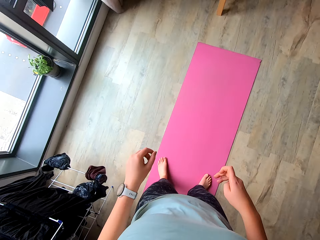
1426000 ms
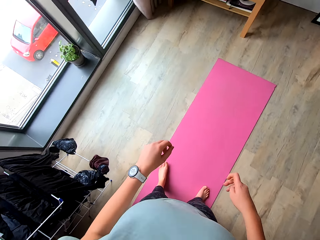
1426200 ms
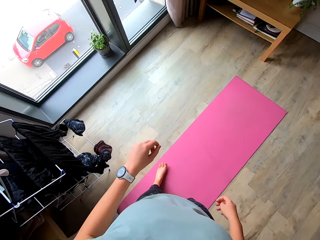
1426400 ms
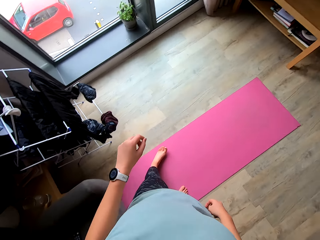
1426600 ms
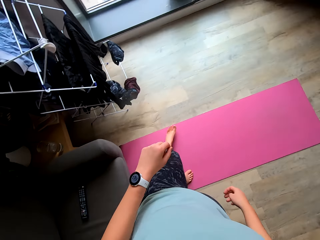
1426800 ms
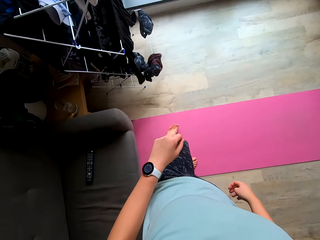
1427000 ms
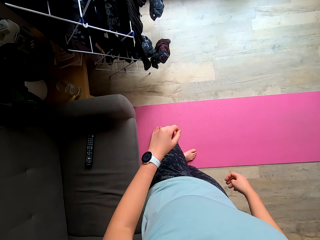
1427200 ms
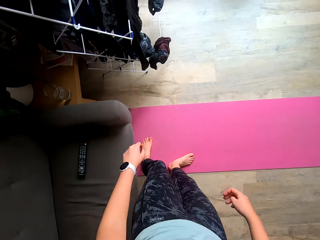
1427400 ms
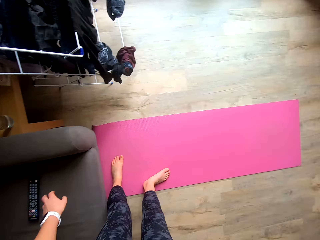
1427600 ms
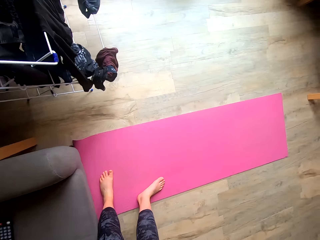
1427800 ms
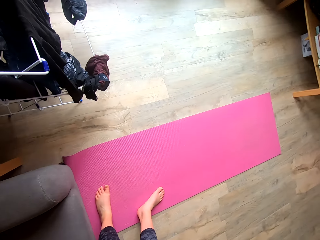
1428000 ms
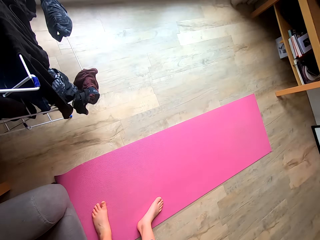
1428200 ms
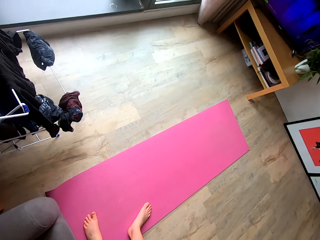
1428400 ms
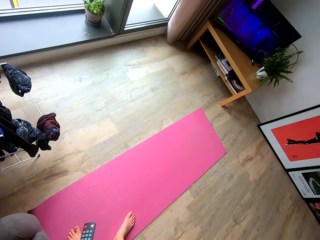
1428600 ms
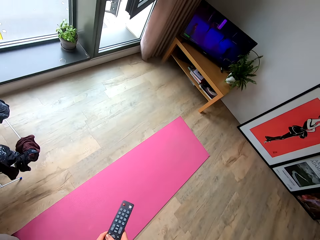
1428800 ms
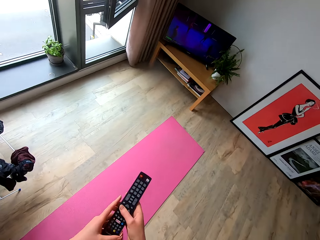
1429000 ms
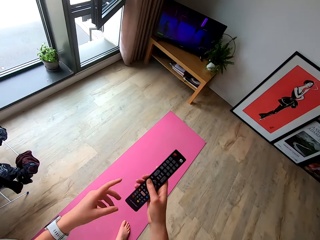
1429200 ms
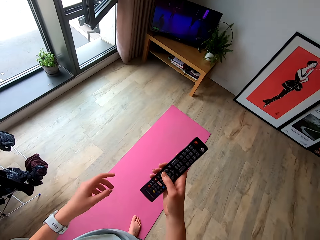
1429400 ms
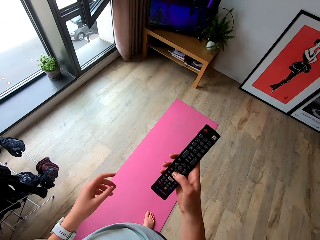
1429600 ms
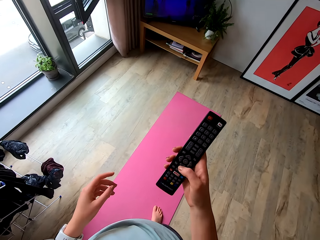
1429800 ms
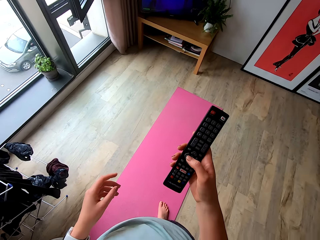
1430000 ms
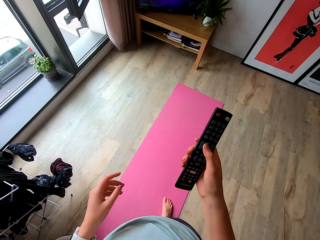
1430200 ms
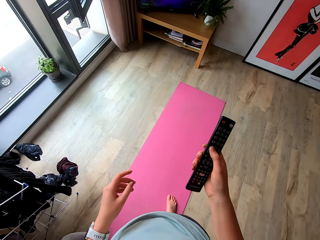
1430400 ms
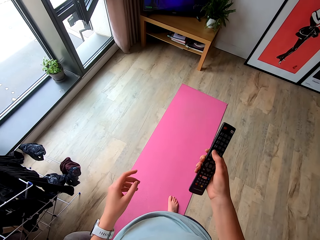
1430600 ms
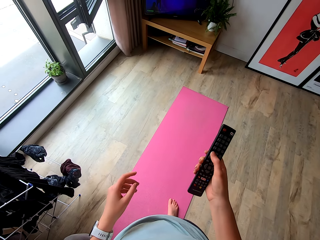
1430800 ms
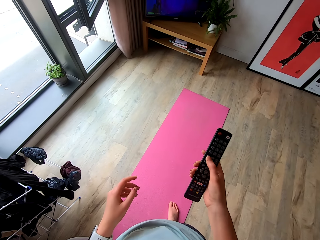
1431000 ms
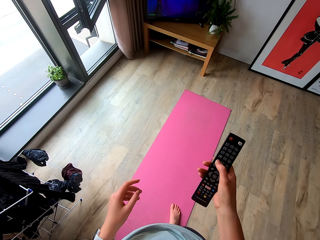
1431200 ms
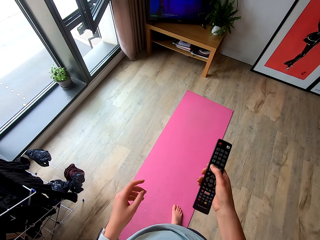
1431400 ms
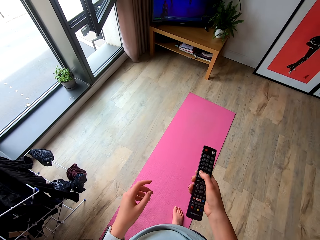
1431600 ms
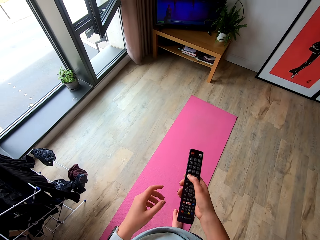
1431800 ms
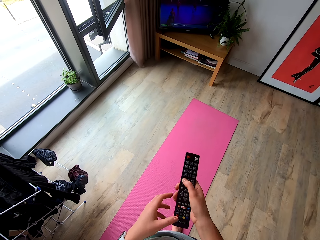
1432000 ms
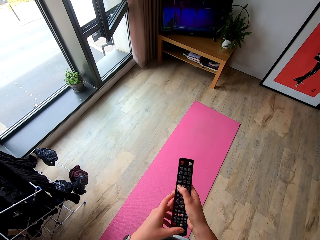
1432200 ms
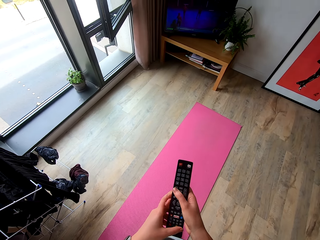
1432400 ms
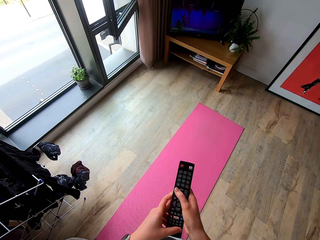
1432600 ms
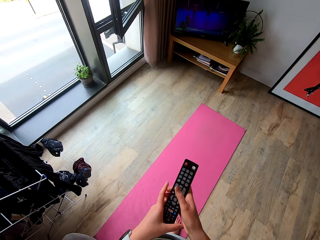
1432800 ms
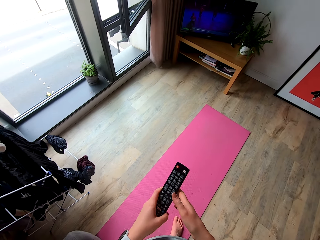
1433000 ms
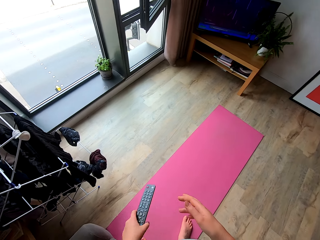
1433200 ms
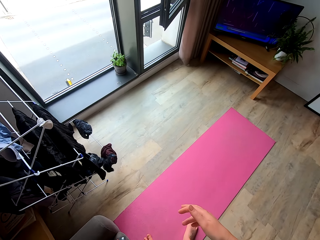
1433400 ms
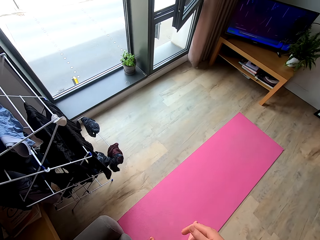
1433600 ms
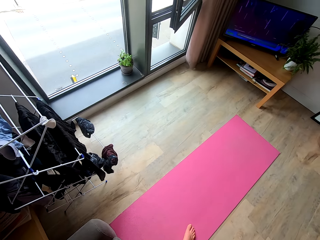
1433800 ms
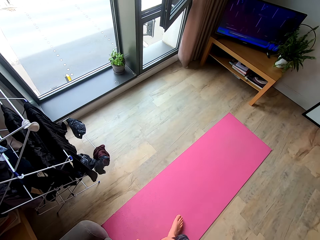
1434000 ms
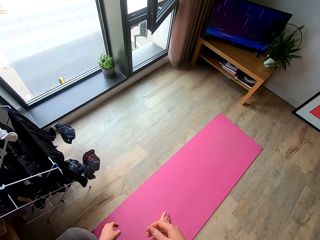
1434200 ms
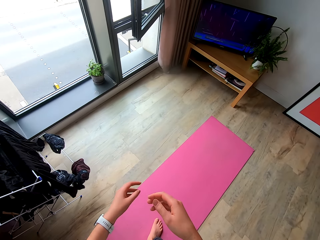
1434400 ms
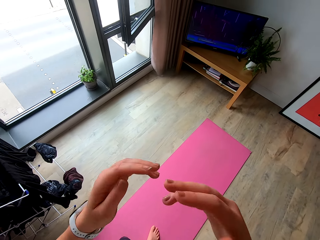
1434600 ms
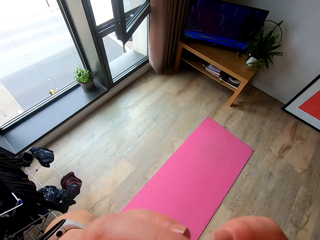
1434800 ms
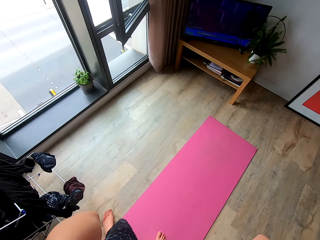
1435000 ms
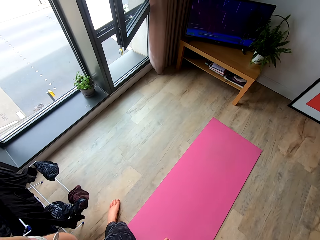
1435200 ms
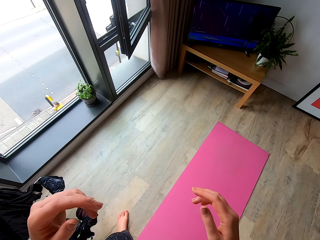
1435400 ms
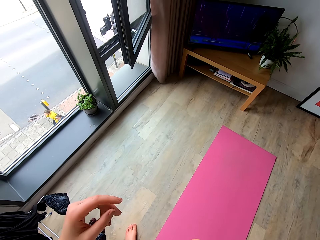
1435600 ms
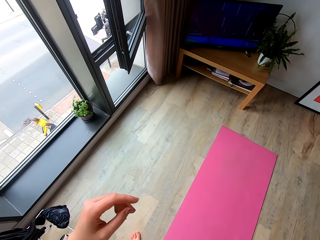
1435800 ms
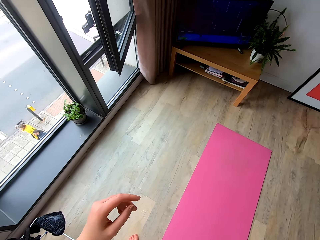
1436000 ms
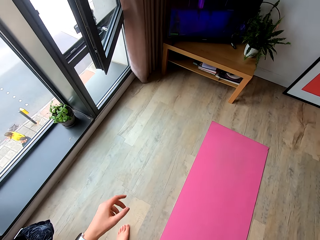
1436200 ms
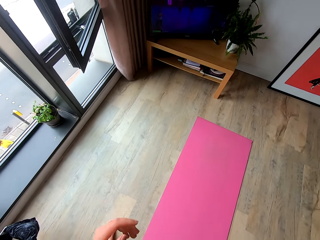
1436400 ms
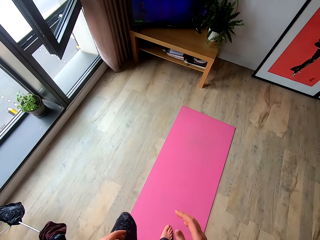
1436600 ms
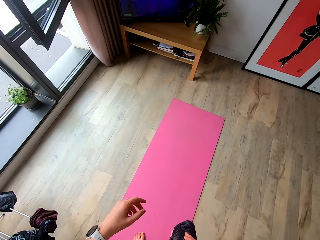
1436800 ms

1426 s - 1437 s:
The camera wearer pauses. She picks up the remote. She controls the television with the remote. She works out in the room. She puts the remote on the table. She touches the camera with her hands.

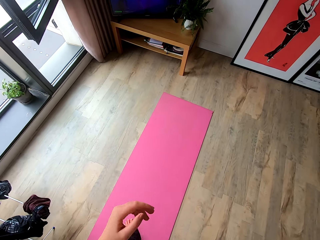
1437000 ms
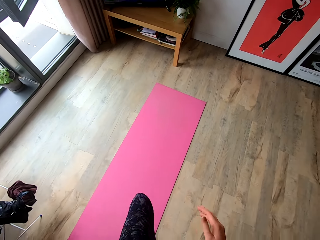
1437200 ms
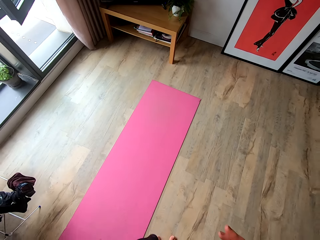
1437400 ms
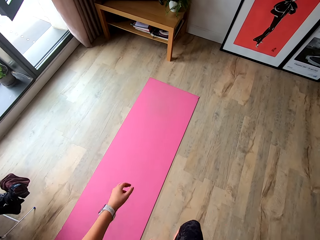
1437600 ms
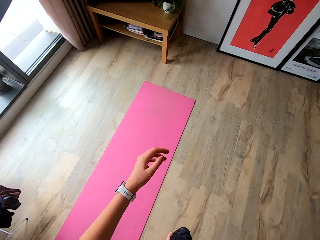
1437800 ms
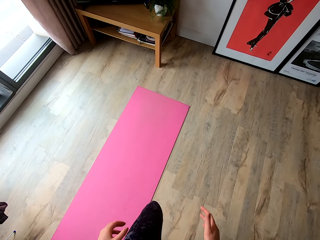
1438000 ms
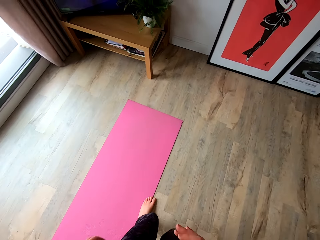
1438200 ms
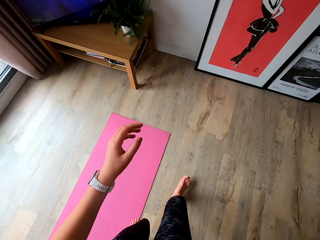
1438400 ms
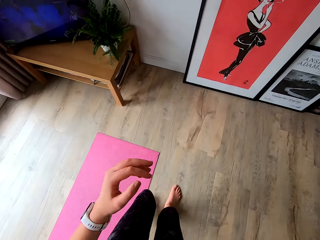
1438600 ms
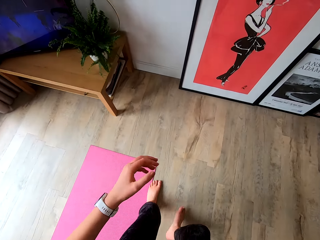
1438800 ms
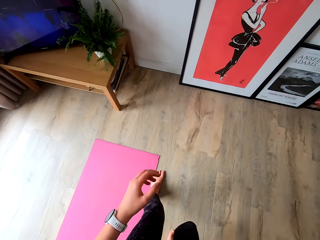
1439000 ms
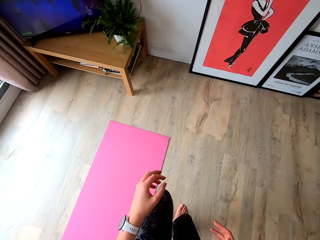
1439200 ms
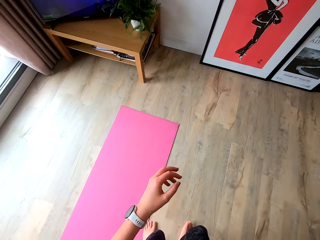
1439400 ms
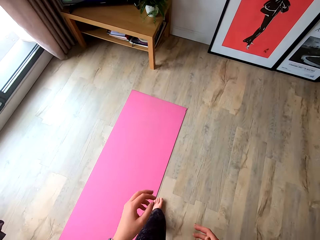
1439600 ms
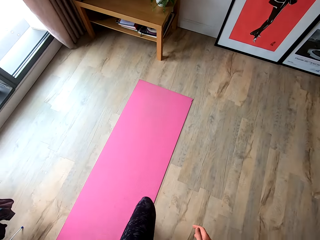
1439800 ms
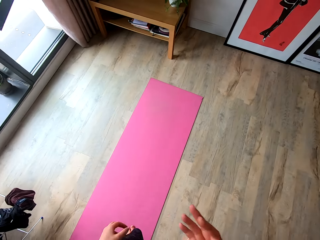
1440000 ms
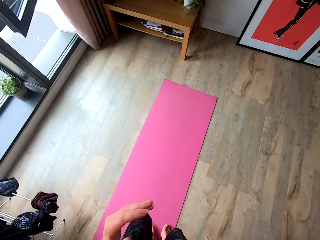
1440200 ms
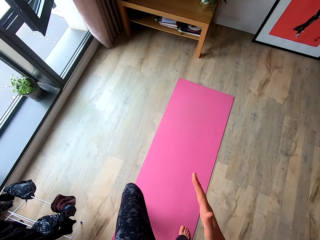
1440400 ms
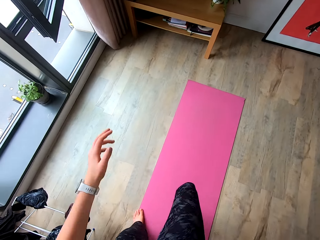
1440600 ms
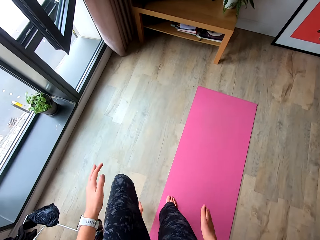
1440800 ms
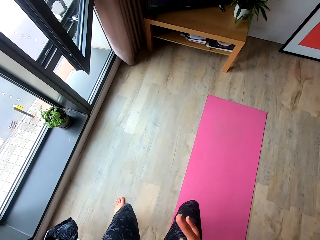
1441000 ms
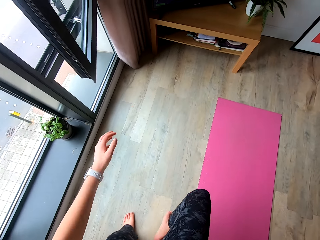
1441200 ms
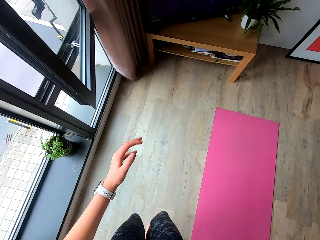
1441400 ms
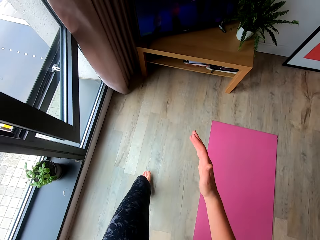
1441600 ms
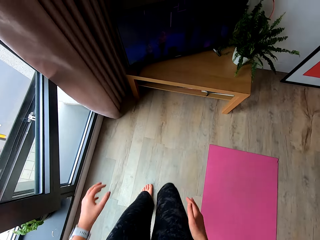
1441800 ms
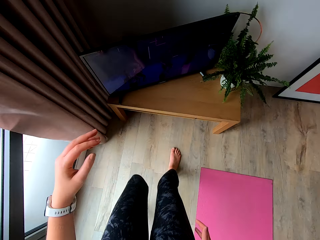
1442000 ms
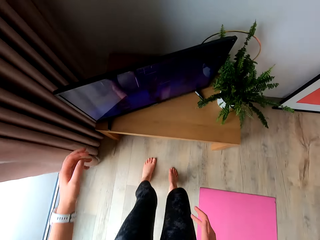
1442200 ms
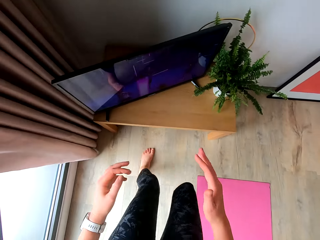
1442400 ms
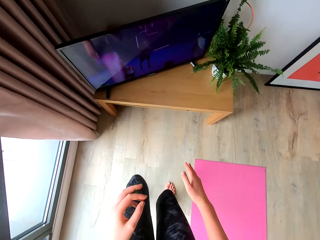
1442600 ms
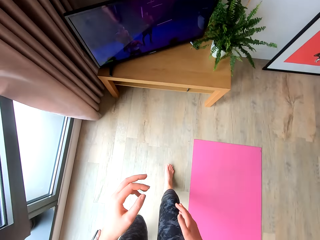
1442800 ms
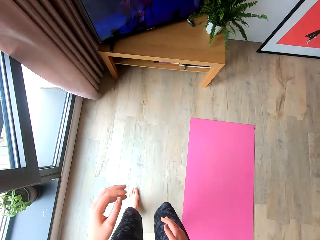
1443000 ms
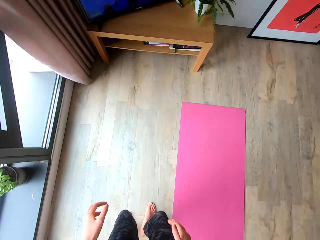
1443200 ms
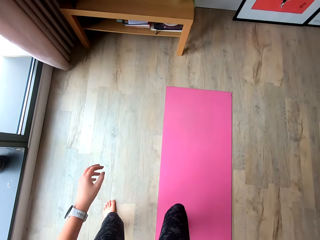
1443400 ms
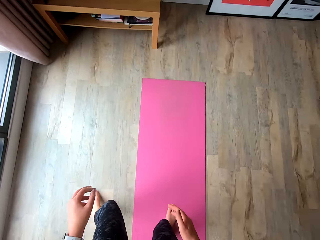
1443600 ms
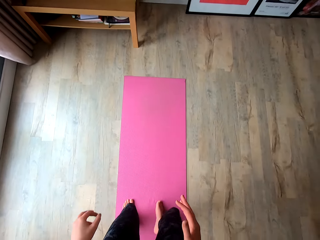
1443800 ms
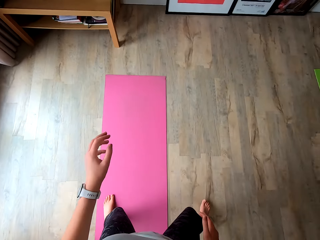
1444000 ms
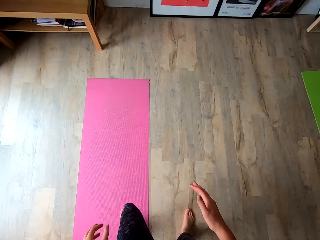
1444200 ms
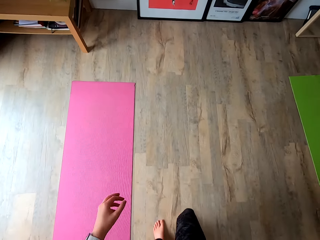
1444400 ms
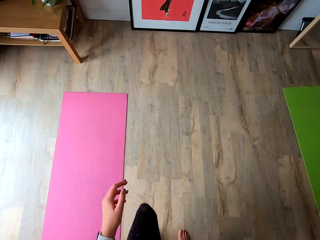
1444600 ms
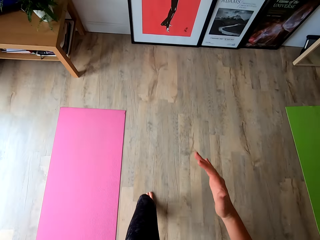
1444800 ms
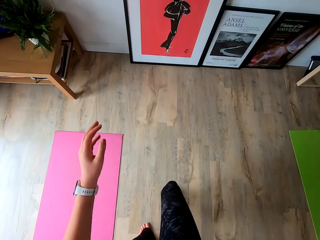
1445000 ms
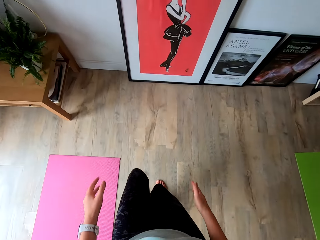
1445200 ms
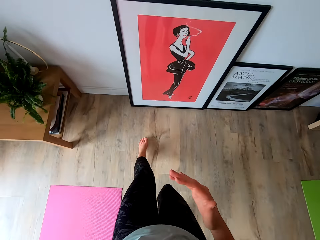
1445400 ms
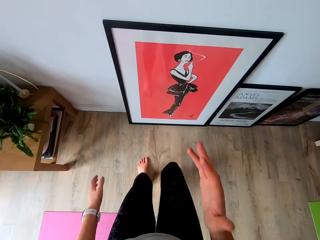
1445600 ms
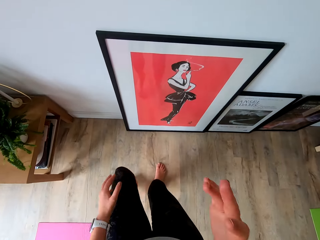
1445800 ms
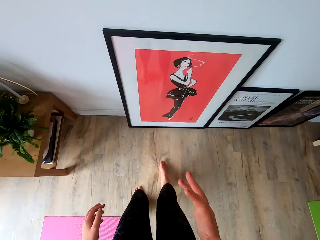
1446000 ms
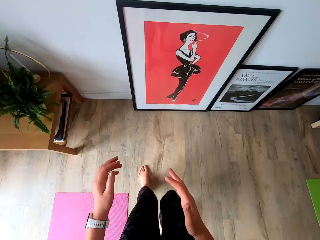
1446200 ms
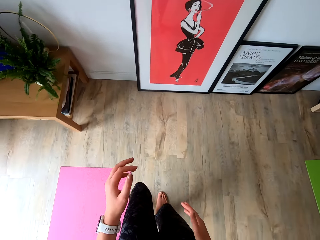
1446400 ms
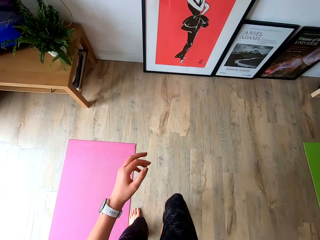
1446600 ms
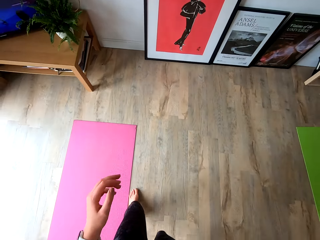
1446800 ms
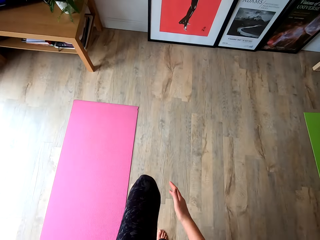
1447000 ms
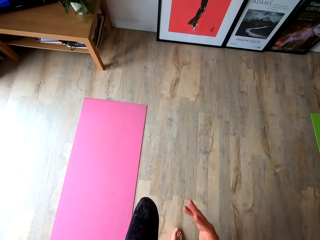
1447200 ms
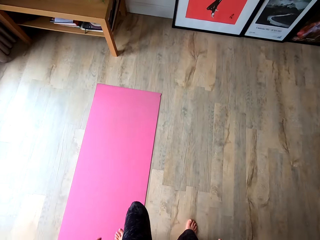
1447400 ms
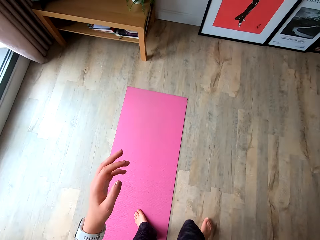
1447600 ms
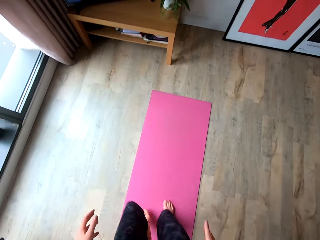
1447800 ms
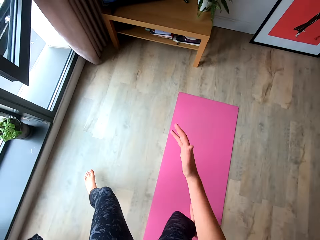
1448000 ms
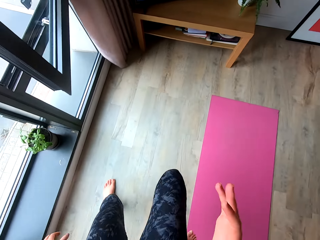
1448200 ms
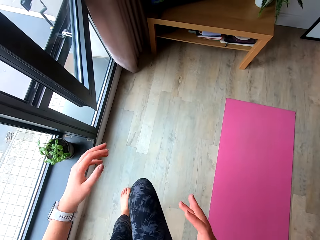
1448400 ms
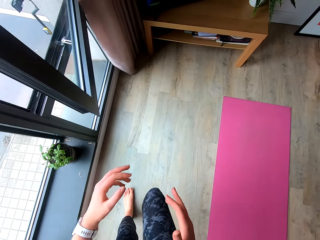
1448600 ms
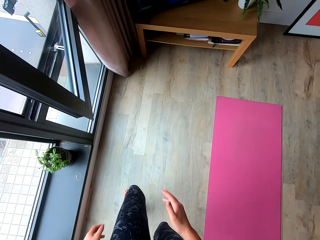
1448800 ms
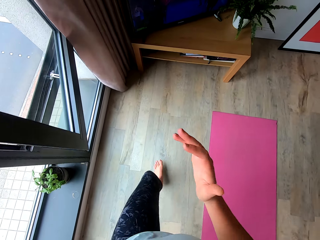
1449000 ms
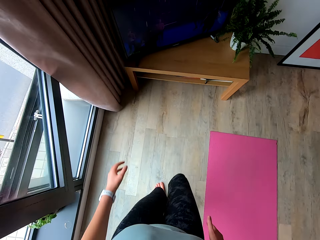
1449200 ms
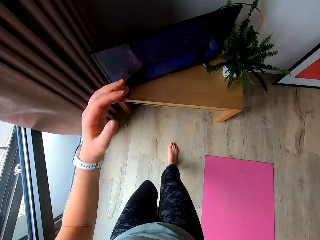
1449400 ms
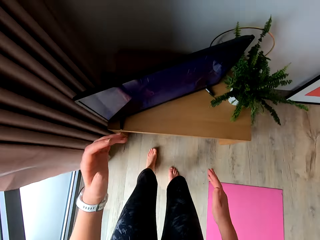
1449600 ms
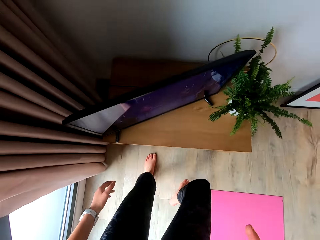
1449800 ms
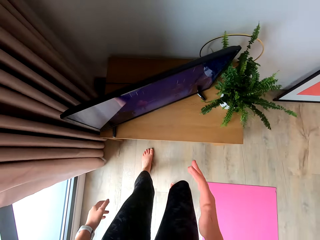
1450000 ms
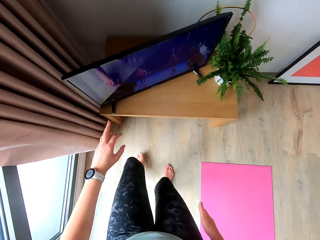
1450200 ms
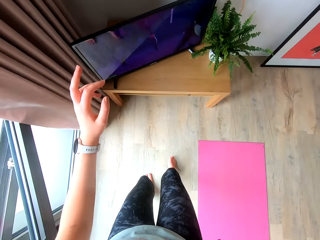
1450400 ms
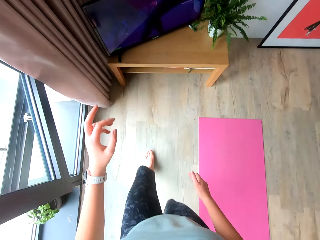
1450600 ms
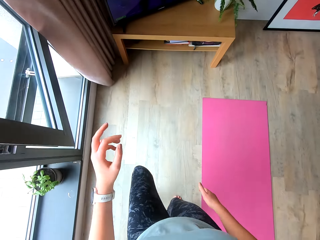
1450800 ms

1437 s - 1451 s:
The camera wearer moves to the right. They jump to the front. They jump to the left.
